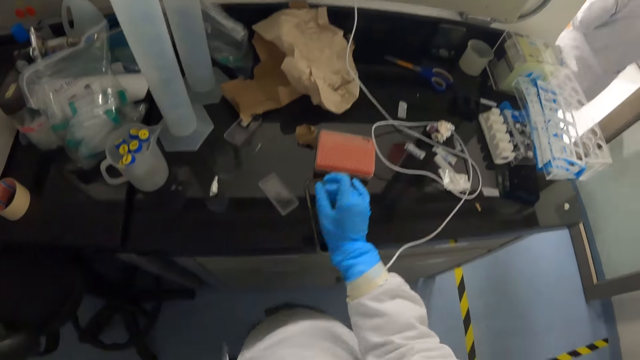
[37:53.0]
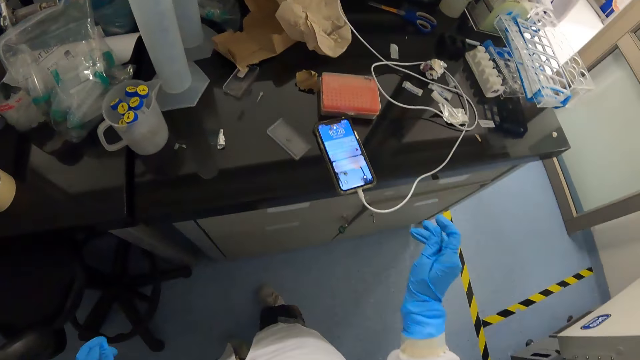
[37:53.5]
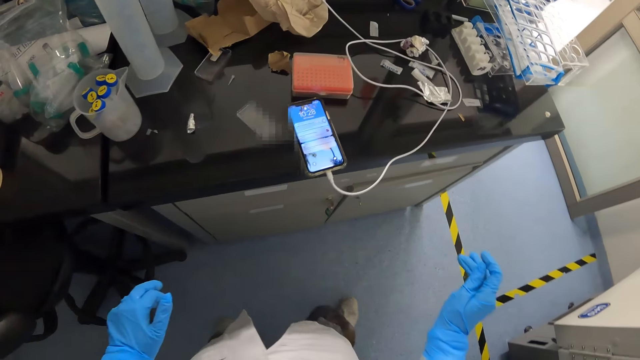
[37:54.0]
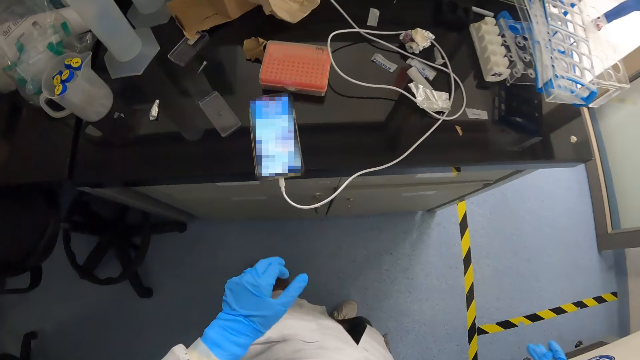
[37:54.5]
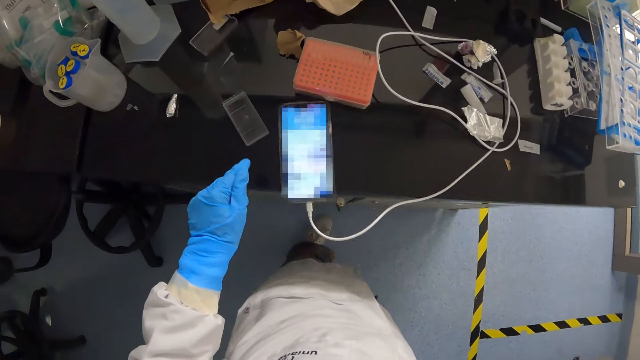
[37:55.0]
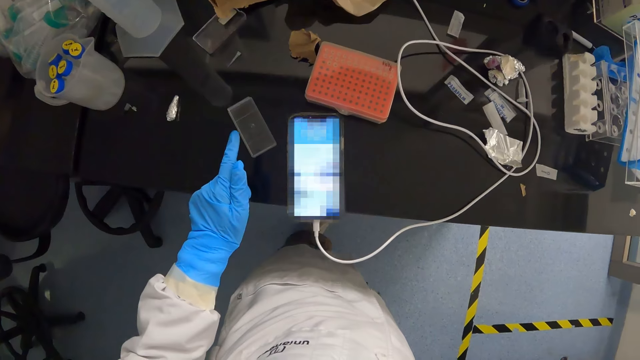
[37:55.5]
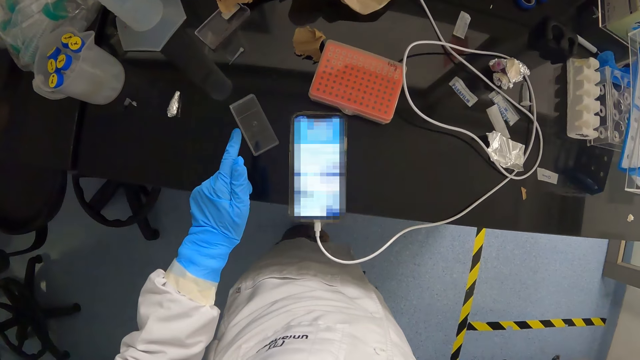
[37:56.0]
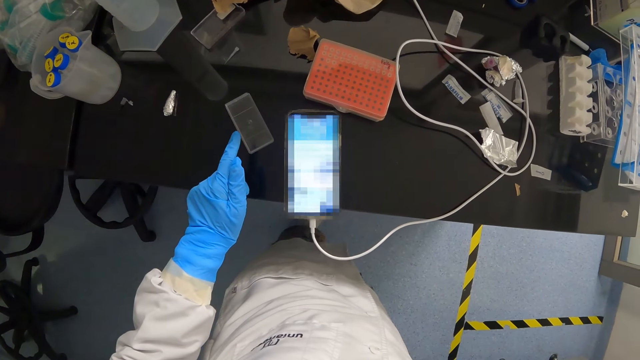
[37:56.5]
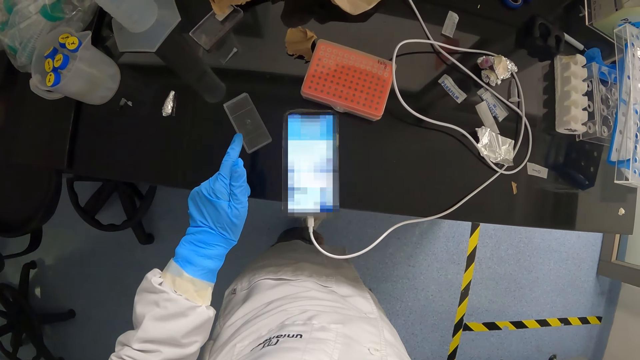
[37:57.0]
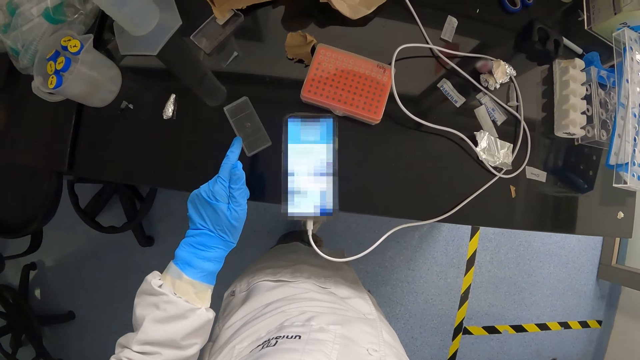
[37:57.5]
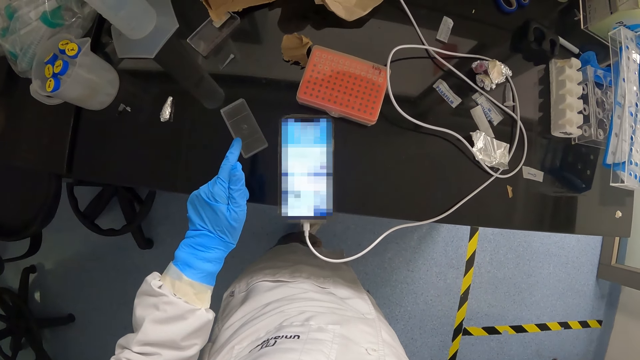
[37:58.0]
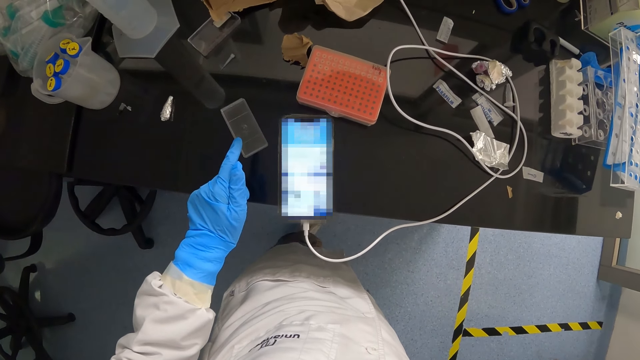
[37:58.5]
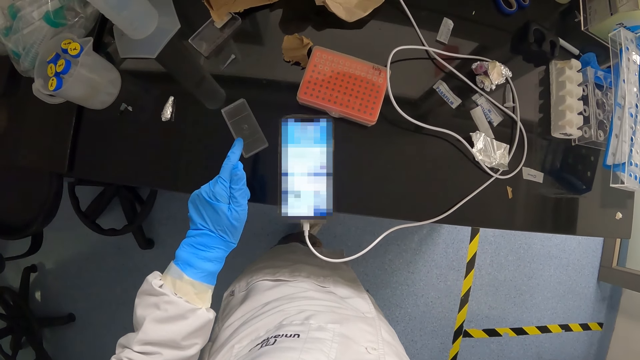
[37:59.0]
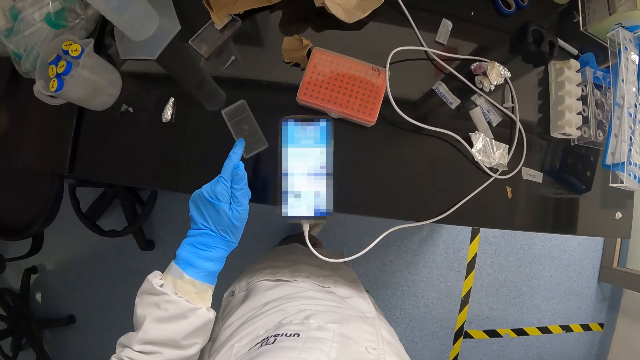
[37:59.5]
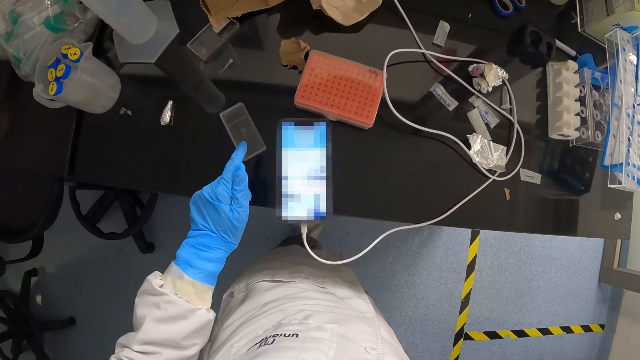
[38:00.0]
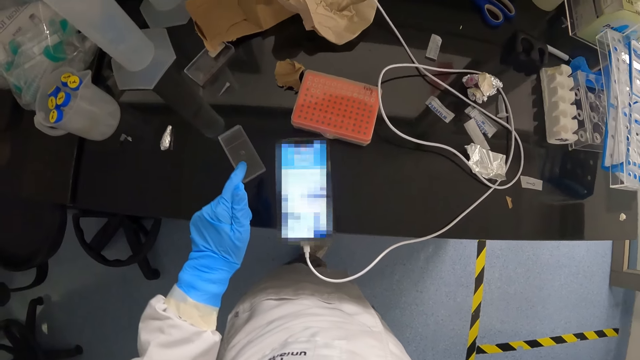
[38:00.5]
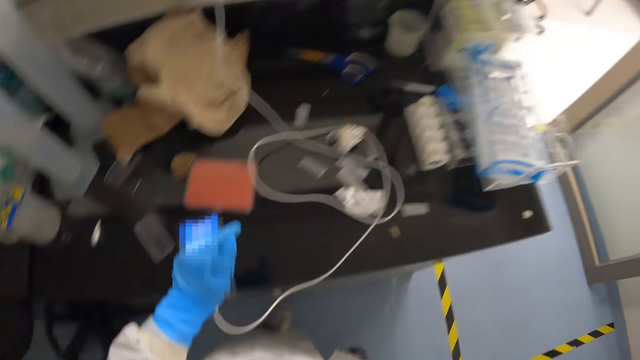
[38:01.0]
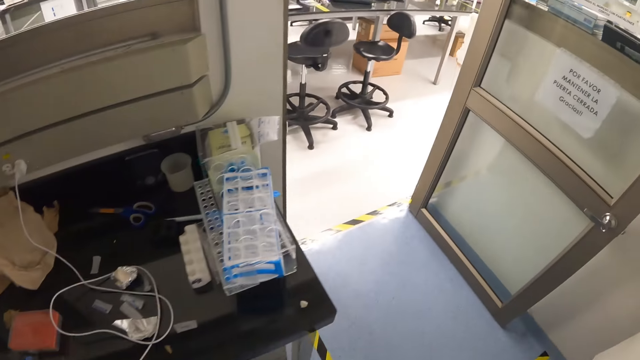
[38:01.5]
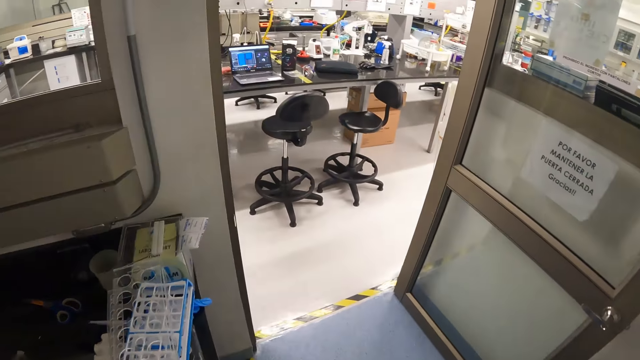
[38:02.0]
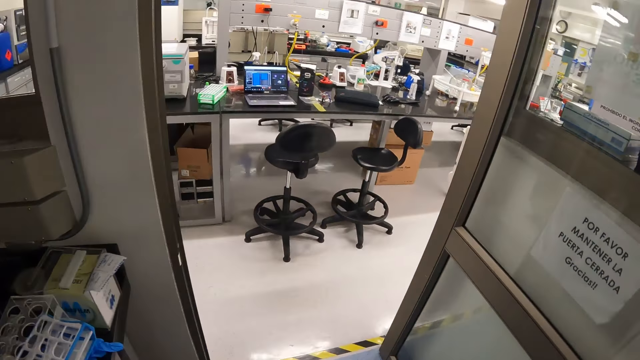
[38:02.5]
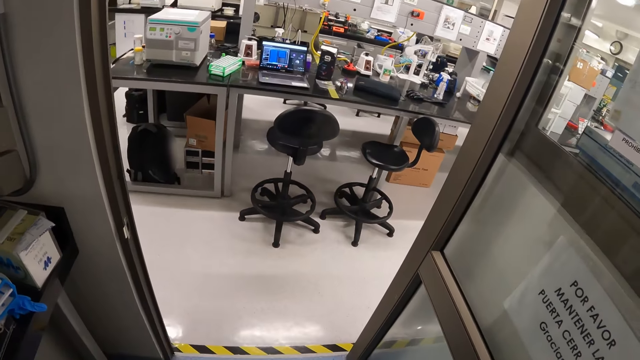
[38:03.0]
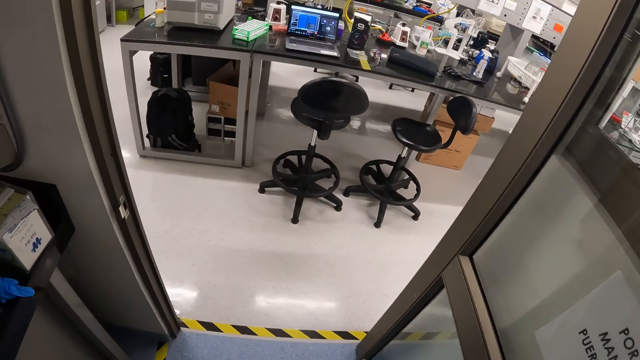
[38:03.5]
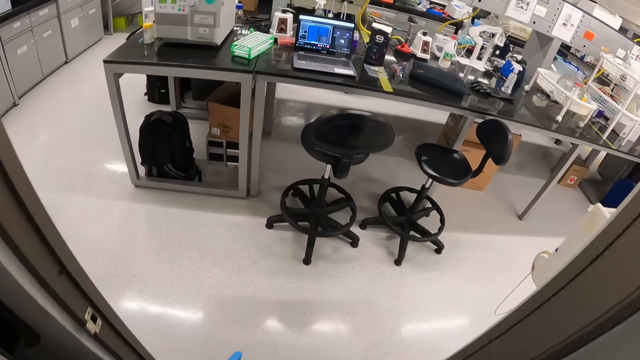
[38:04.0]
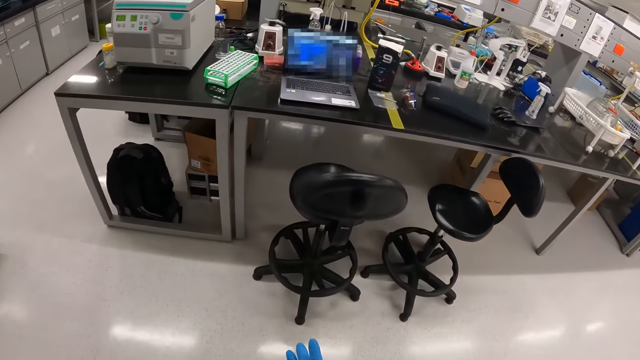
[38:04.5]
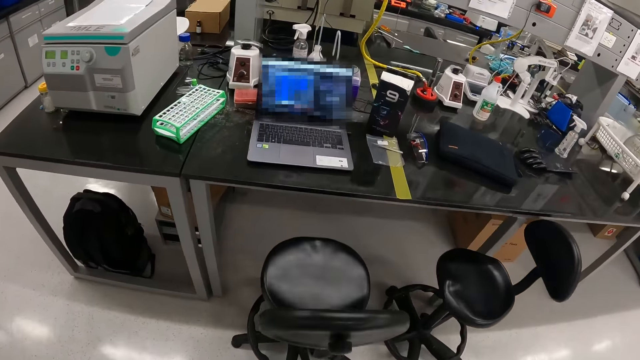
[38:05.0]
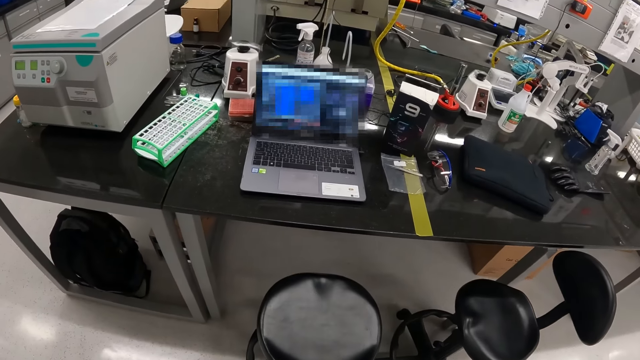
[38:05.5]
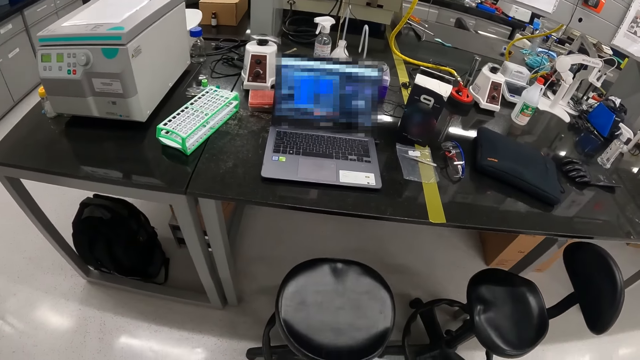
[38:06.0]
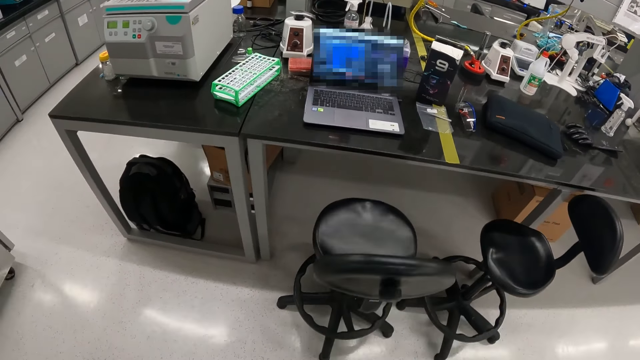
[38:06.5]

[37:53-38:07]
The camera wearer walks out of the room.

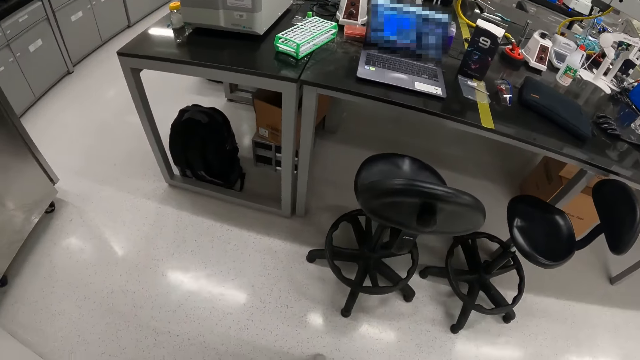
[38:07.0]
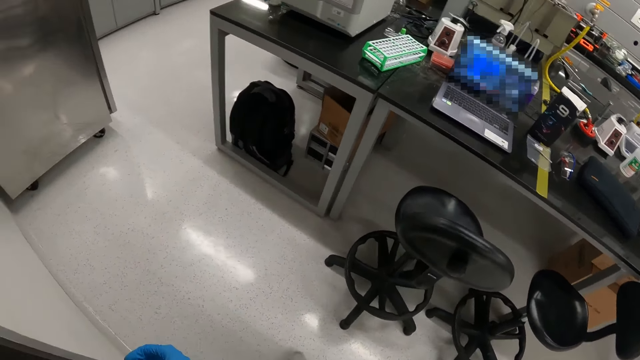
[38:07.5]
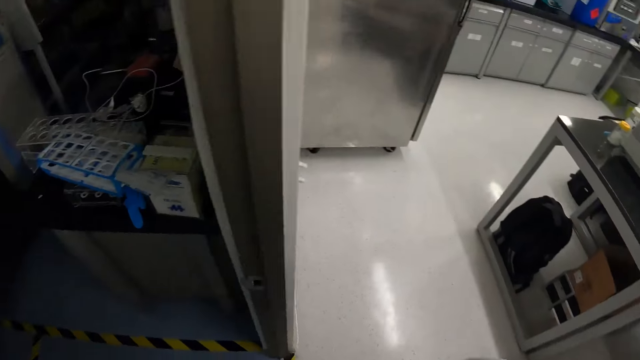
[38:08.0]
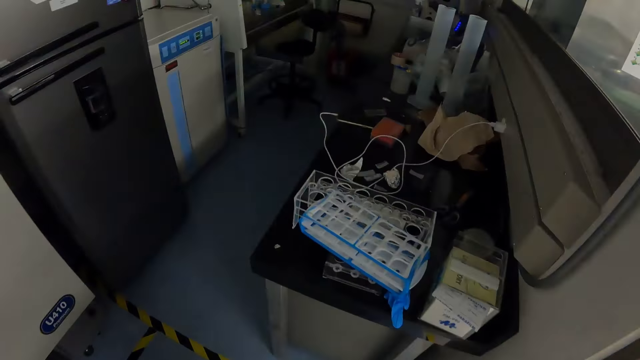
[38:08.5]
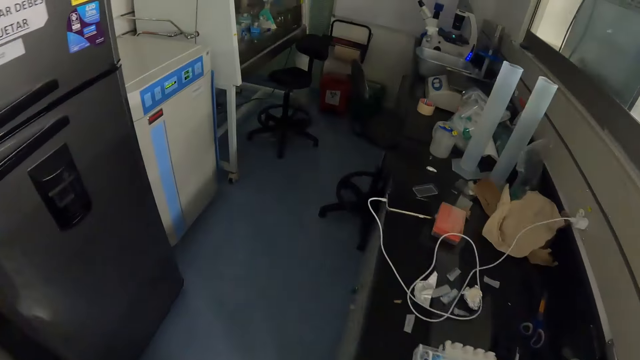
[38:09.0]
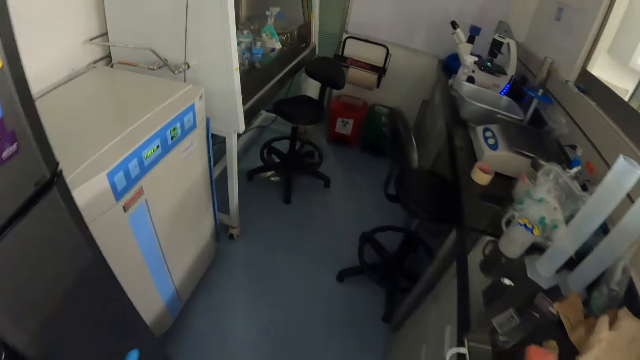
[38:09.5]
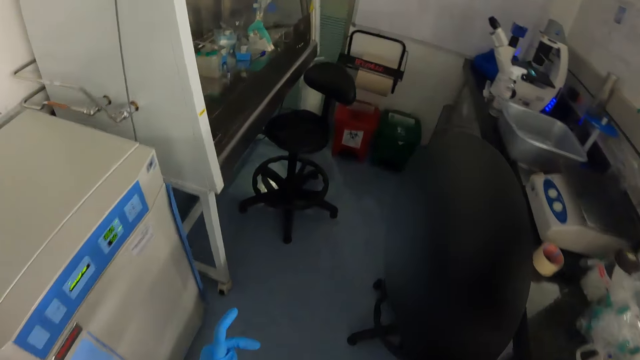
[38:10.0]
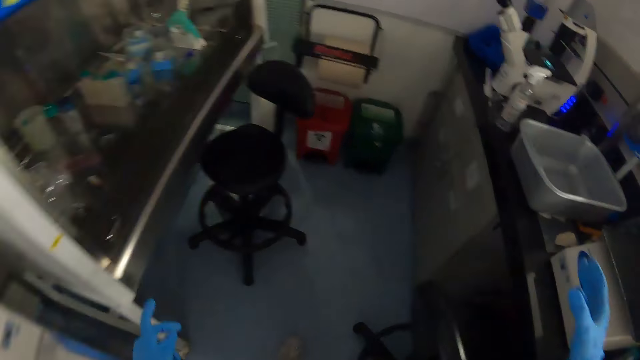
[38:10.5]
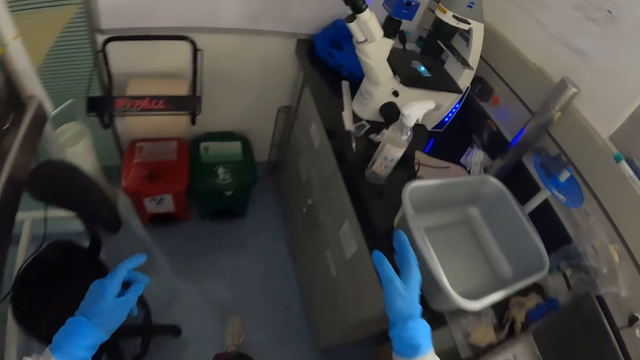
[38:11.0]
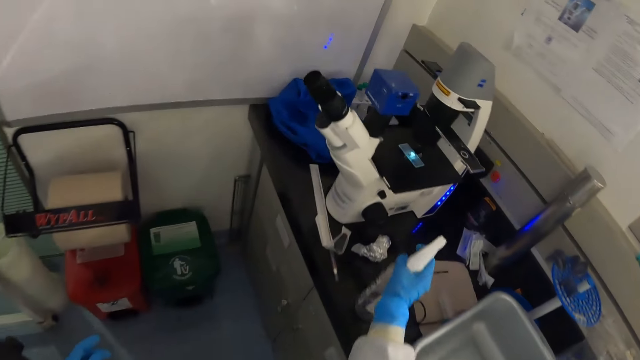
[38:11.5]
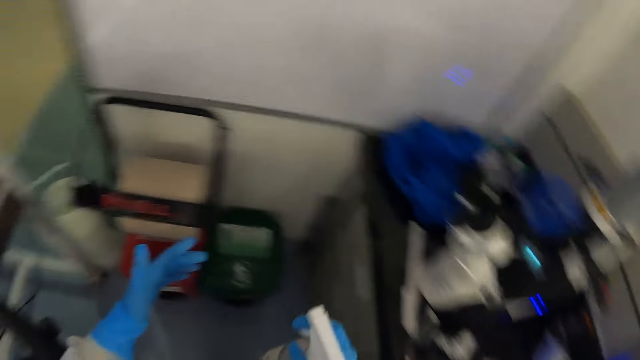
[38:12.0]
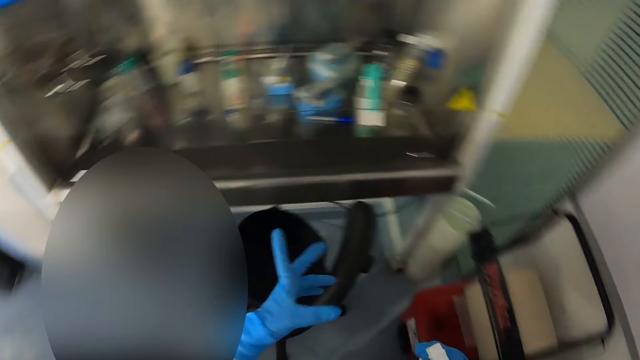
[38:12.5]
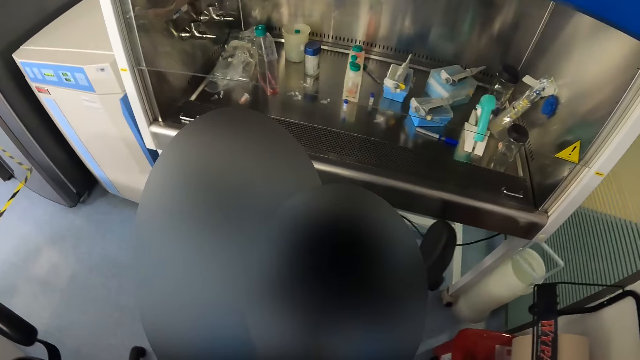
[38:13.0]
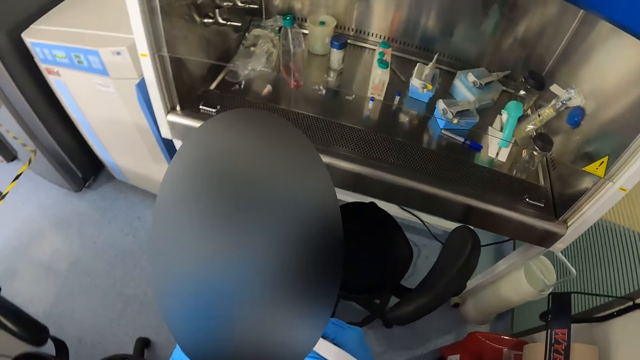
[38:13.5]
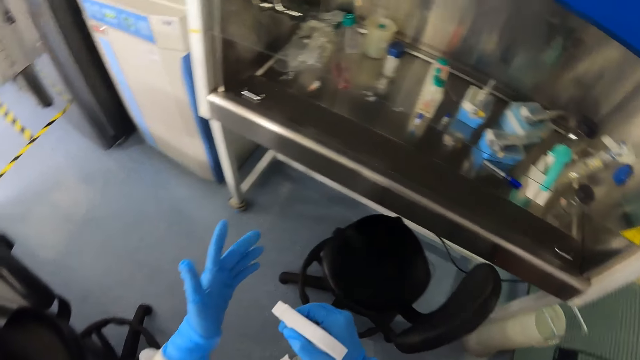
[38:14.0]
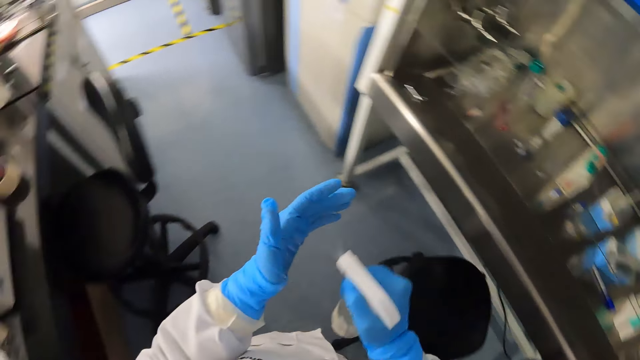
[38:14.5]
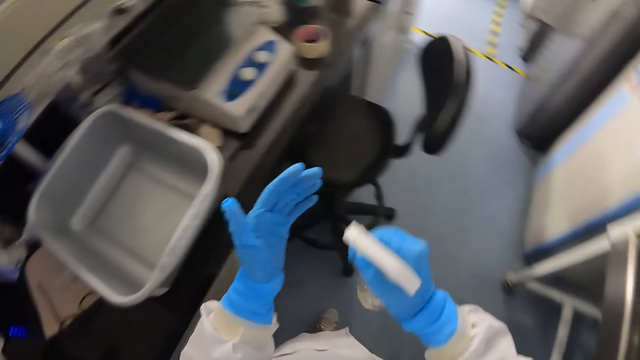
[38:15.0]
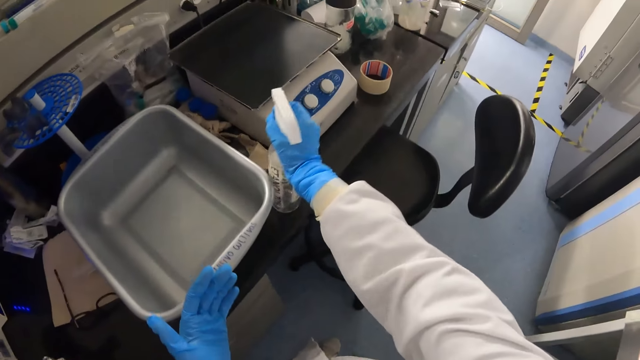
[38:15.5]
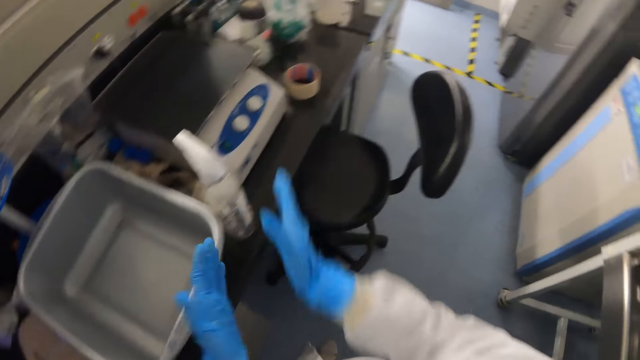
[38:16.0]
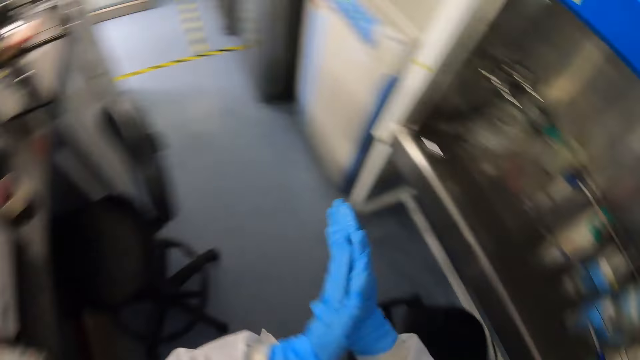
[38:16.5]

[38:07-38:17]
The camera wearer picks up the bottle spray with her right hand from the table. She sprays her left hand with the spray in her right hand. She drops the bottle spray with her right hand on the table.
